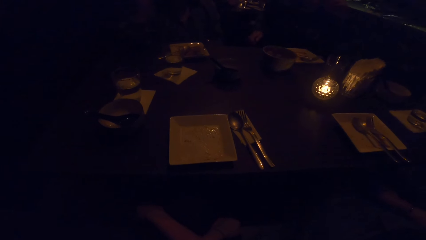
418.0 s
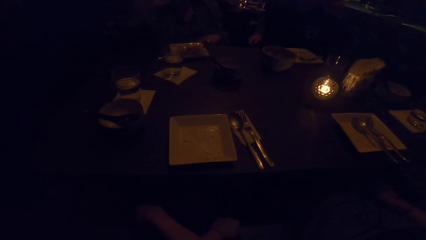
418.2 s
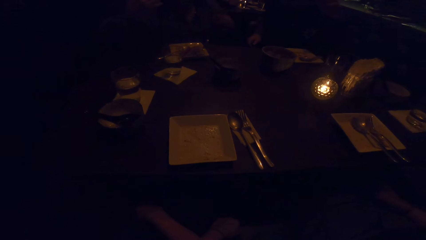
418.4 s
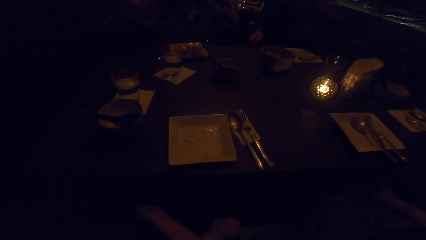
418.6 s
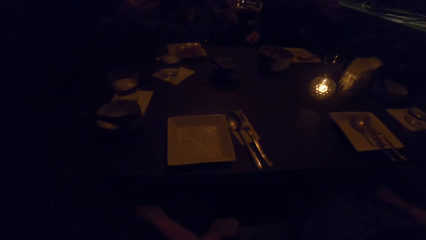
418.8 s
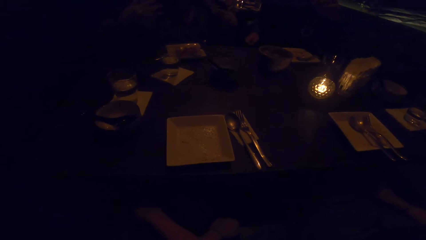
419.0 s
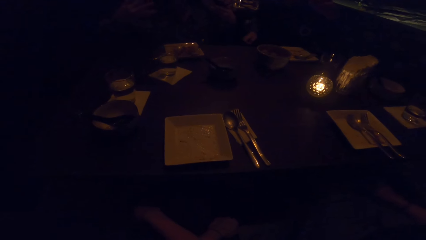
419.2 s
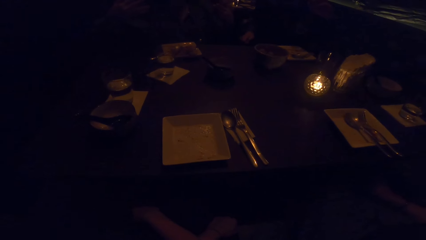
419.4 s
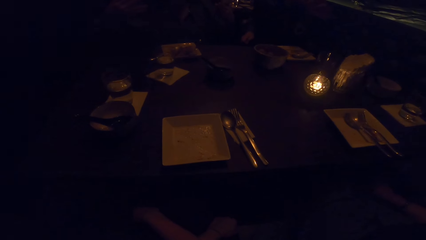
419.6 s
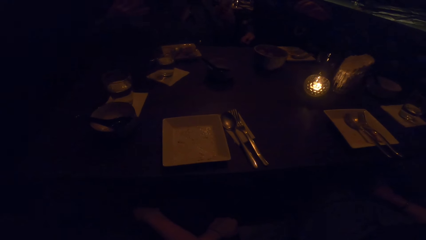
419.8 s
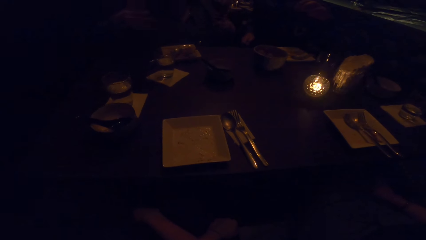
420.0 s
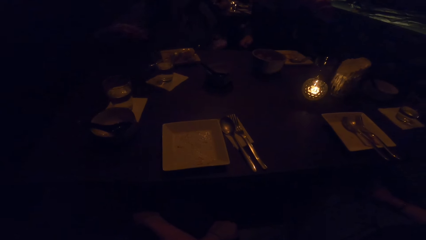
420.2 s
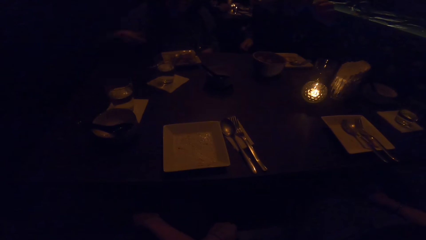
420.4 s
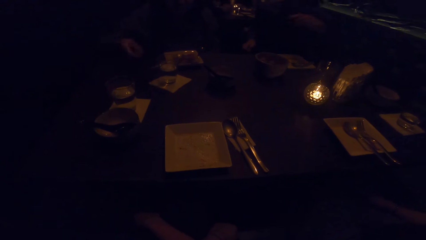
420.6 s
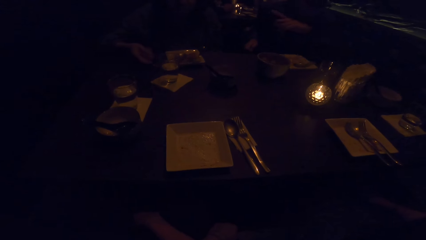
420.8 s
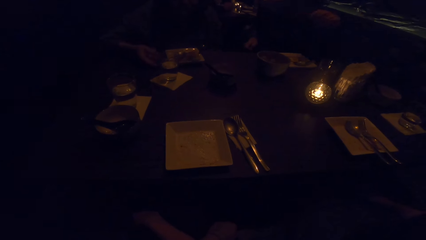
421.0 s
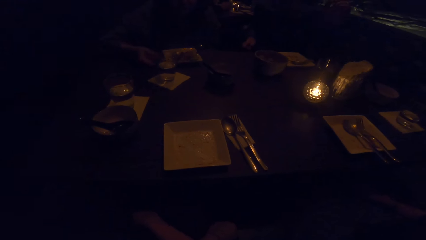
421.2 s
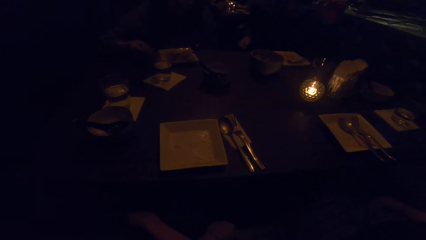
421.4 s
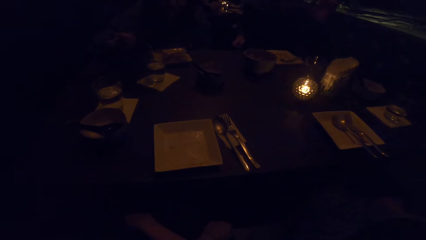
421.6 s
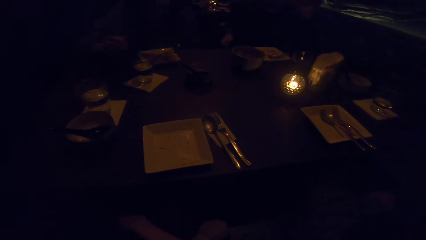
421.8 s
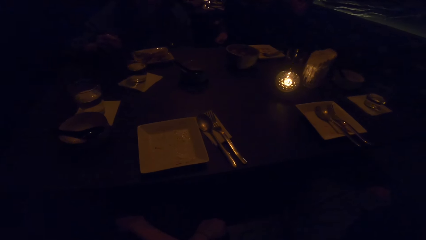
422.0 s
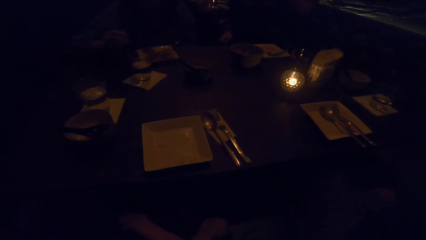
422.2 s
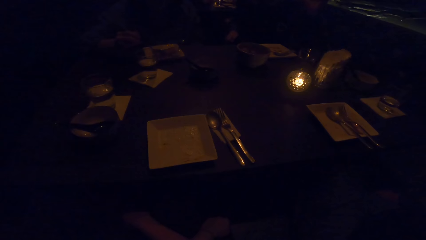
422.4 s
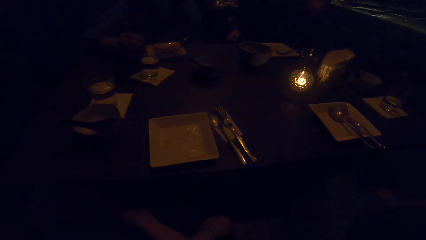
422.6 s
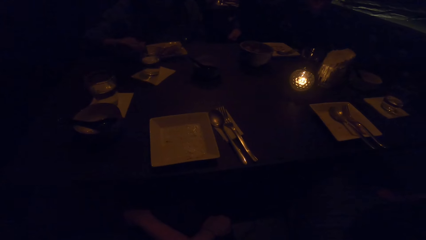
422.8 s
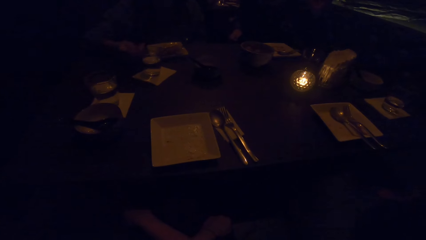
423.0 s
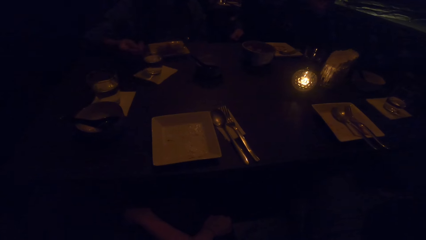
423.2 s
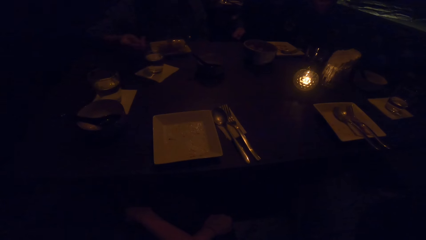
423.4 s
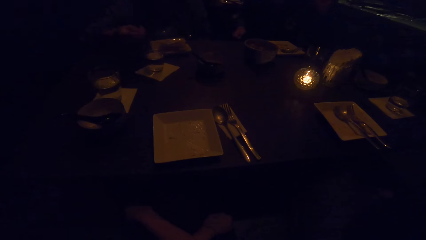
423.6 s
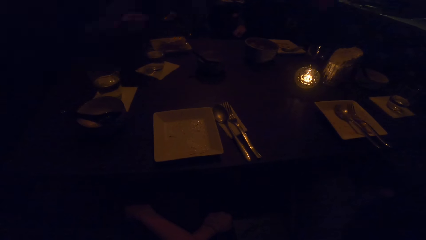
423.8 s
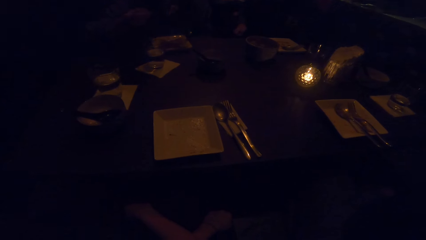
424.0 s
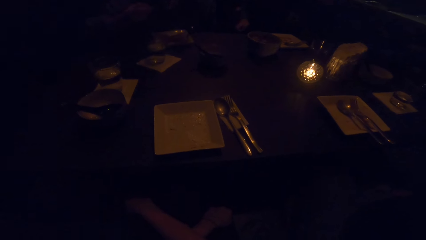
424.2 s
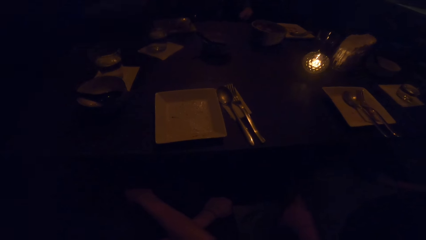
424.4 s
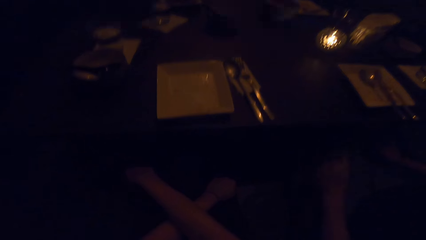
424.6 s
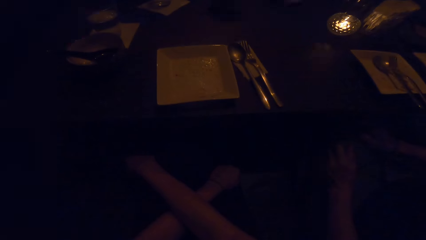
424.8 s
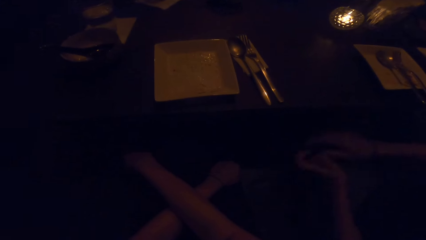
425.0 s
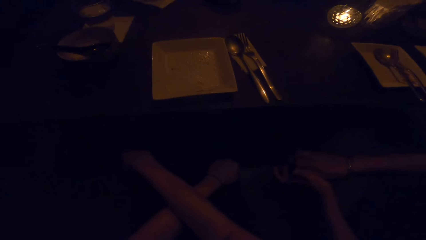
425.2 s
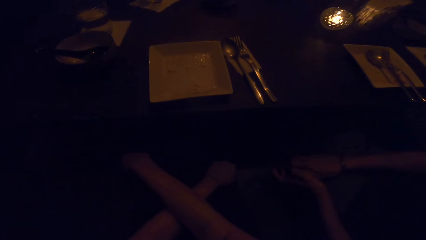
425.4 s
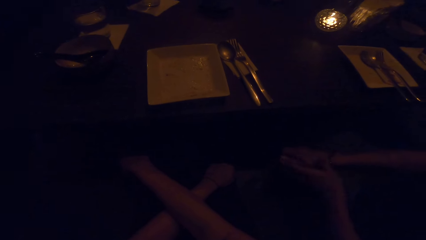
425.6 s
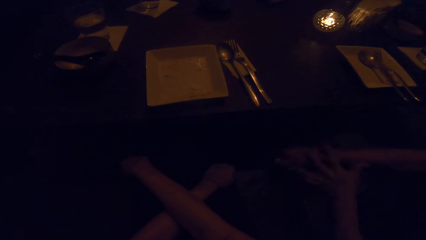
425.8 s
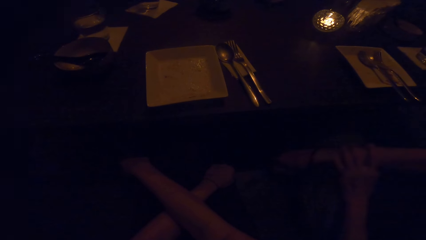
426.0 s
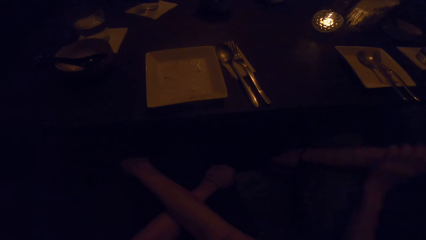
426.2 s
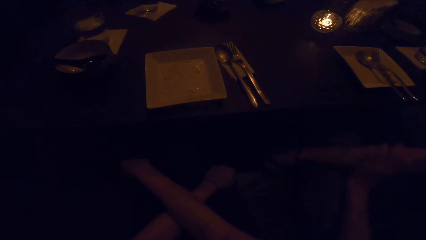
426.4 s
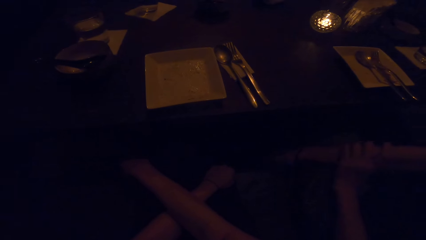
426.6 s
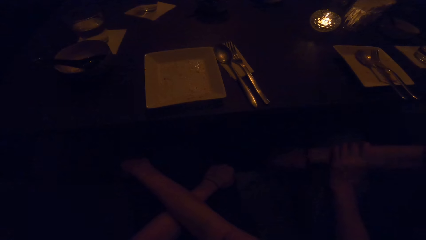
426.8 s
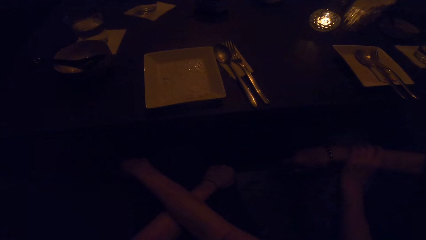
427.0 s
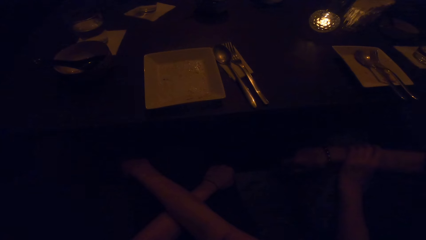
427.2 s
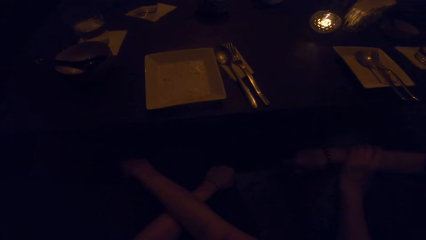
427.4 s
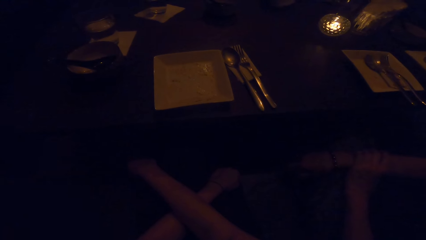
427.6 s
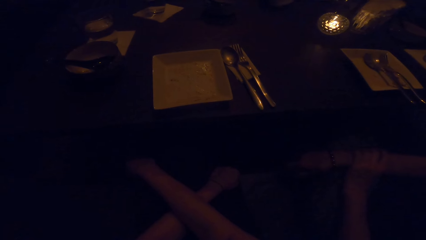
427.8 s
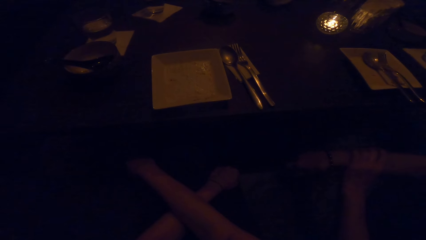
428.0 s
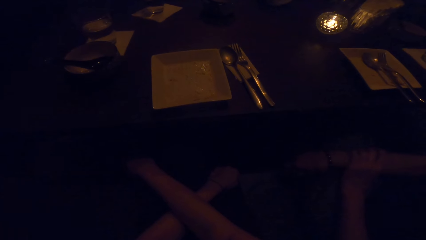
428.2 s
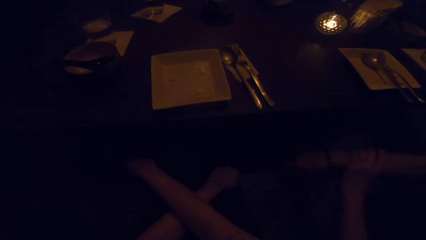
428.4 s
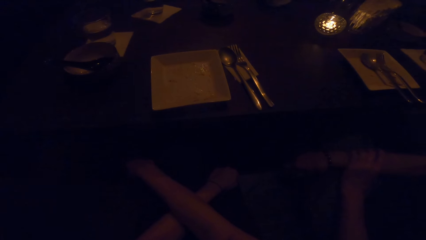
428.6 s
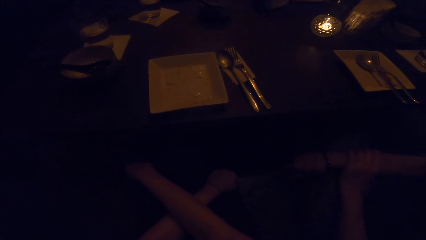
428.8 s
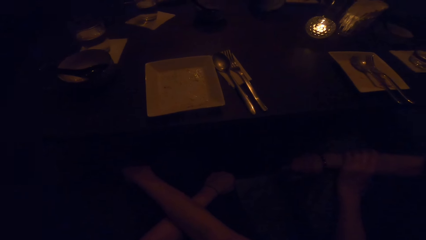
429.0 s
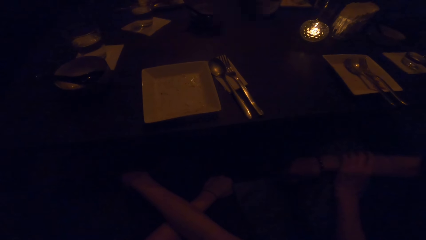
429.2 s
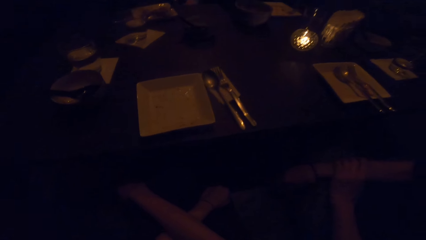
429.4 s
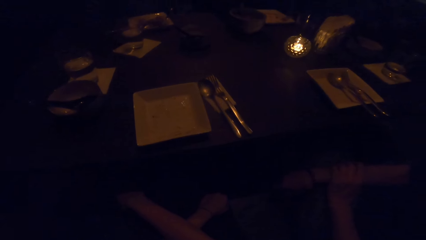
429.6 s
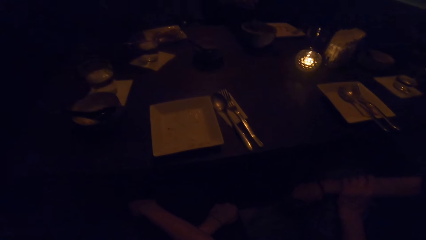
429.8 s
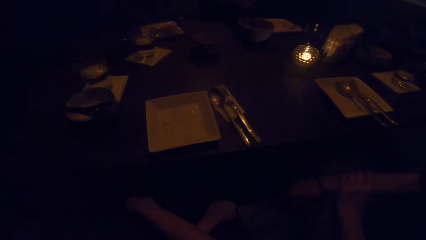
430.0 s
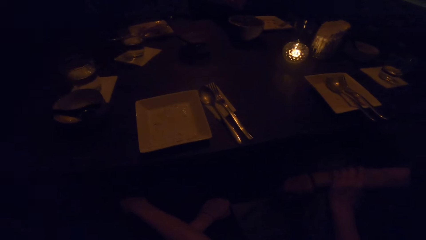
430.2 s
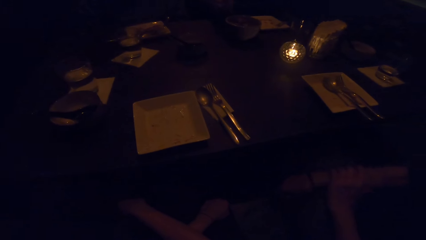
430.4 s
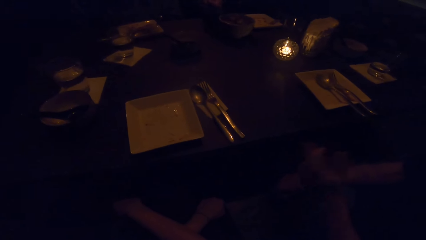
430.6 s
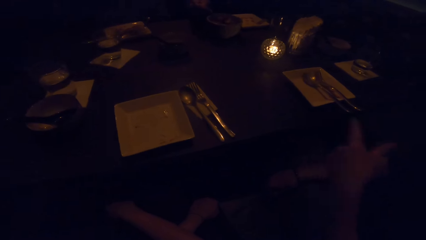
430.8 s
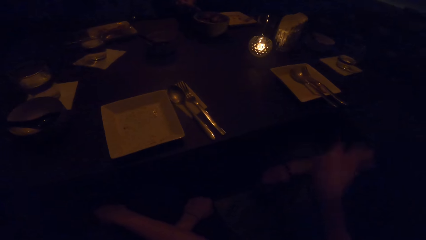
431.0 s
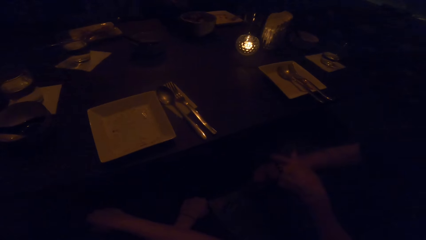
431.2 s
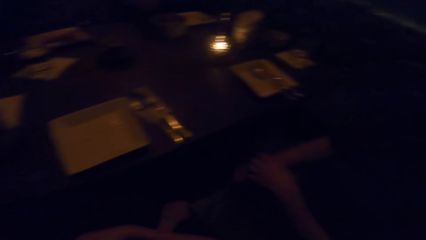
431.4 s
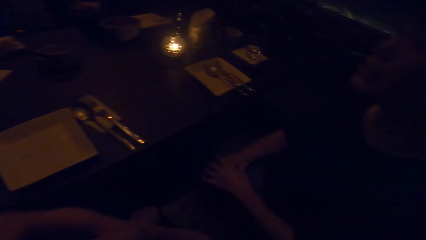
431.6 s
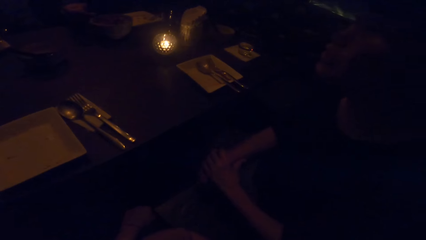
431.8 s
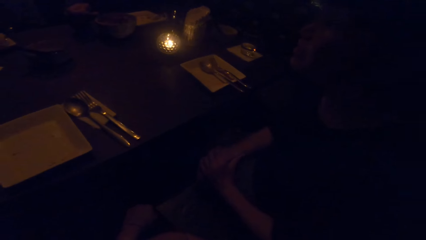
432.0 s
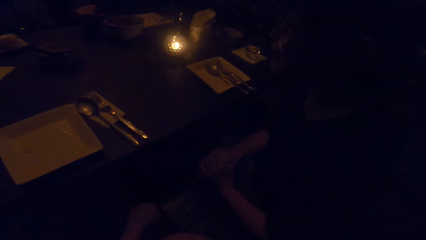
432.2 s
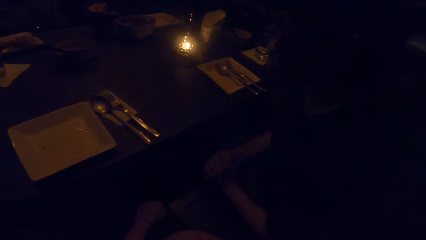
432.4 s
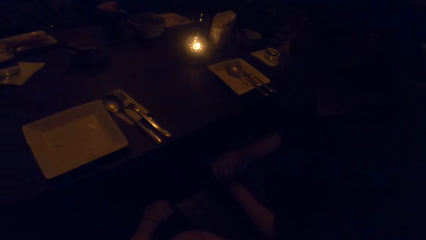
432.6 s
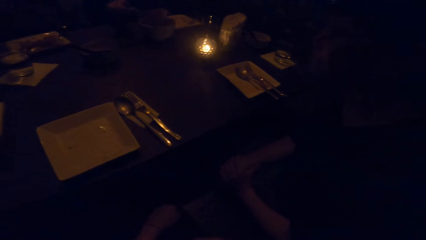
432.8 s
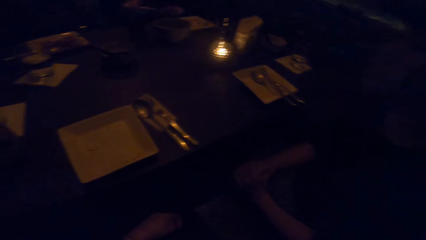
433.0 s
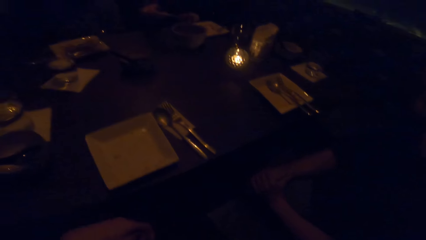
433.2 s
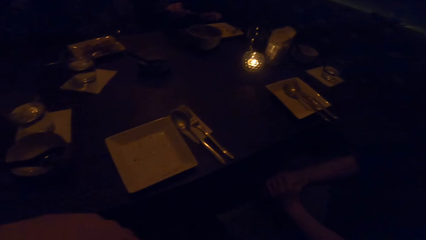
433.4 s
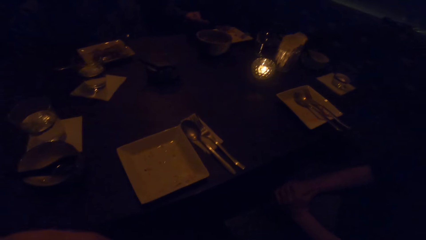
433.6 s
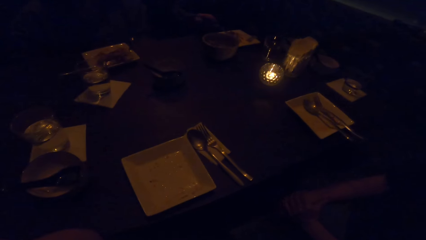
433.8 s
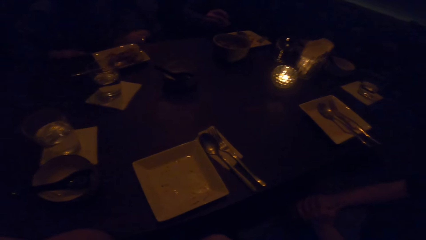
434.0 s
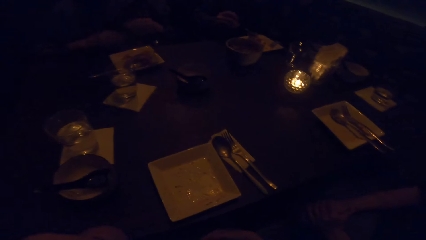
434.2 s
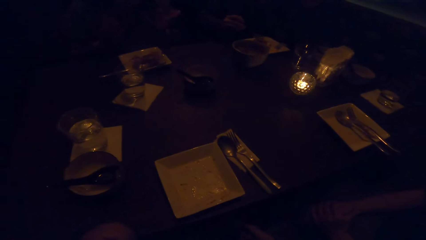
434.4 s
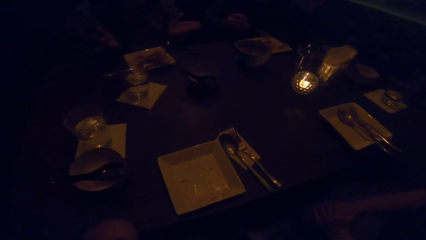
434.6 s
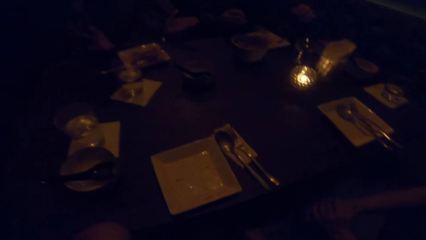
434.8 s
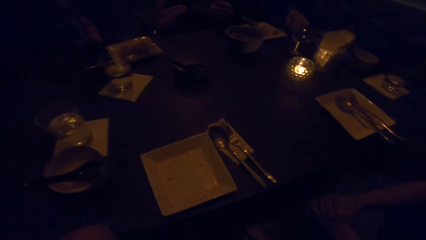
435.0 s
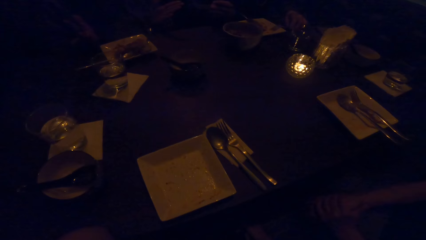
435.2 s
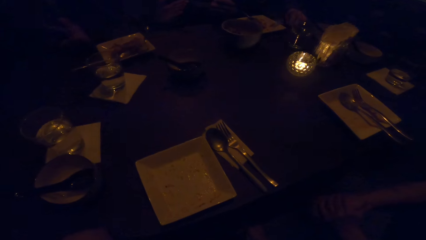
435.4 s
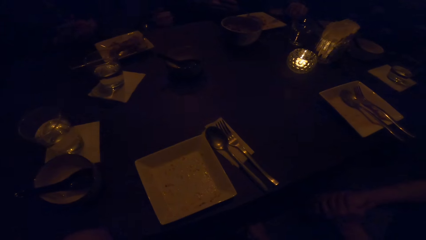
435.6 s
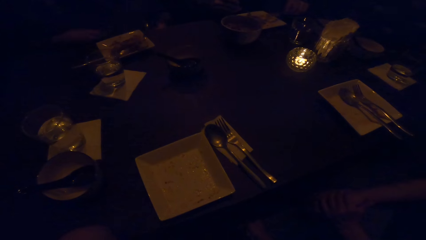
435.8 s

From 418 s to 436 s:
The man interacts with another man. The first man takes his spoon from the plate and eats his meal. A woman rubs her hand. The other man eats his meal. Another woman interacts with the first man.
